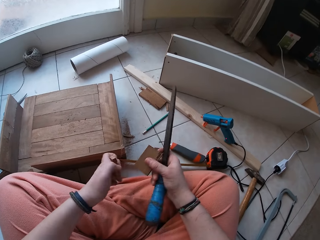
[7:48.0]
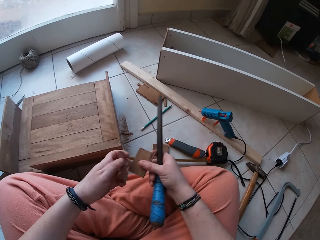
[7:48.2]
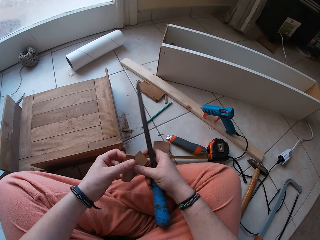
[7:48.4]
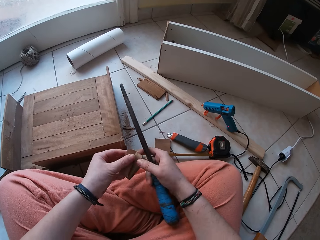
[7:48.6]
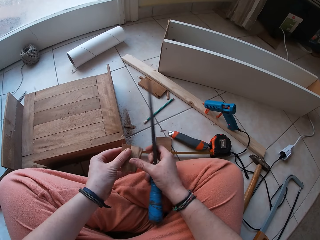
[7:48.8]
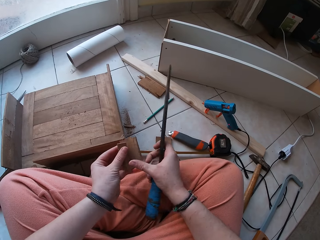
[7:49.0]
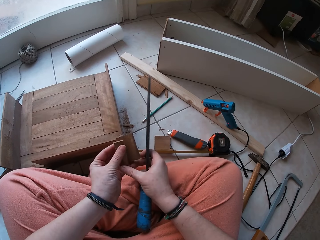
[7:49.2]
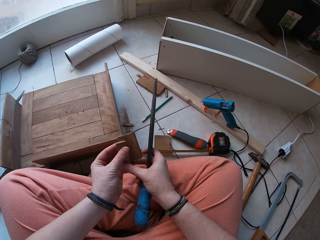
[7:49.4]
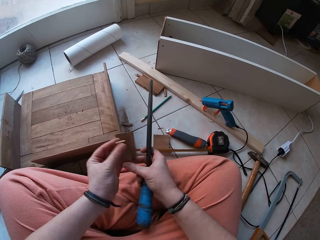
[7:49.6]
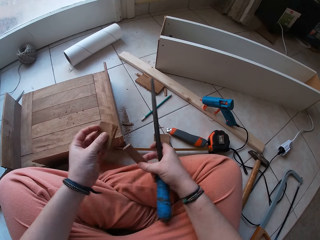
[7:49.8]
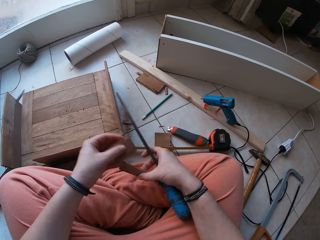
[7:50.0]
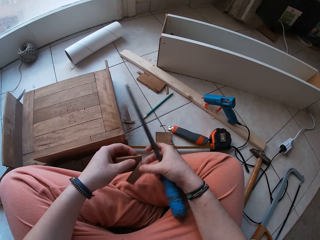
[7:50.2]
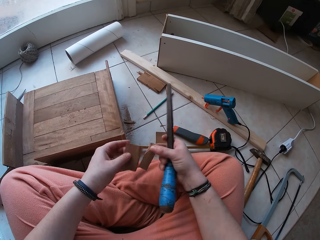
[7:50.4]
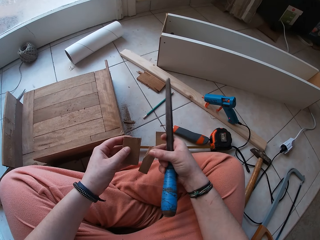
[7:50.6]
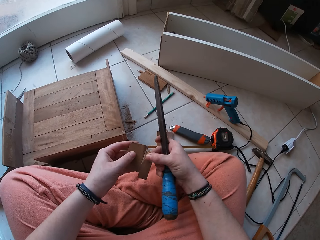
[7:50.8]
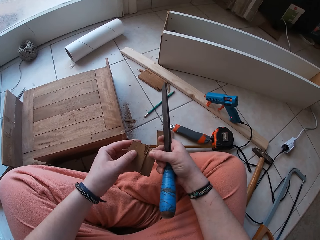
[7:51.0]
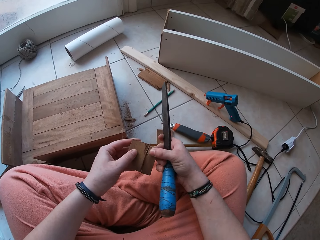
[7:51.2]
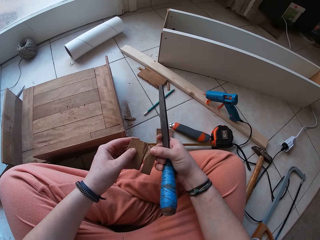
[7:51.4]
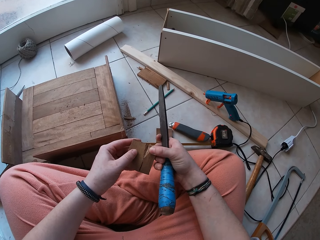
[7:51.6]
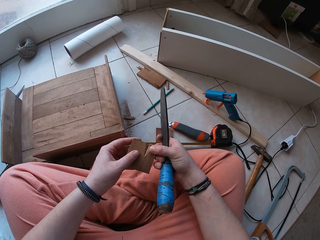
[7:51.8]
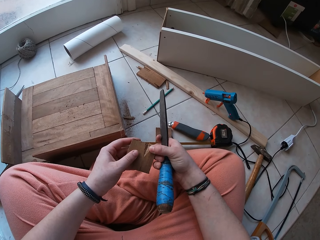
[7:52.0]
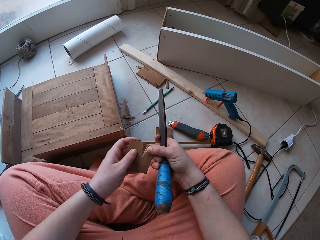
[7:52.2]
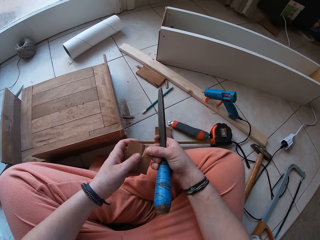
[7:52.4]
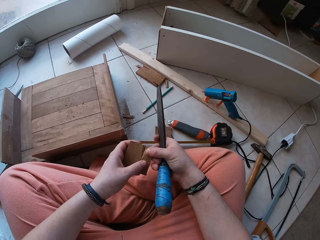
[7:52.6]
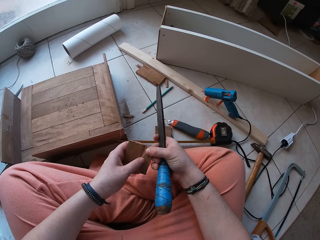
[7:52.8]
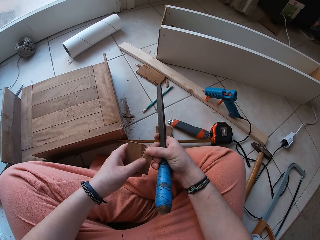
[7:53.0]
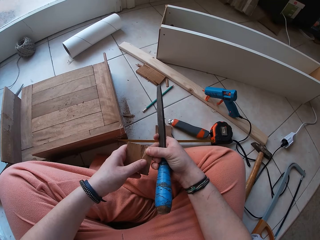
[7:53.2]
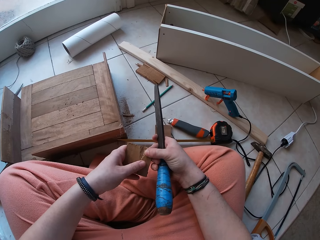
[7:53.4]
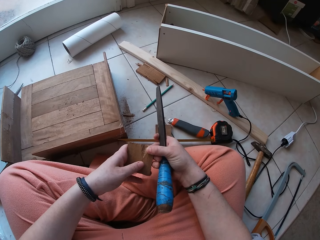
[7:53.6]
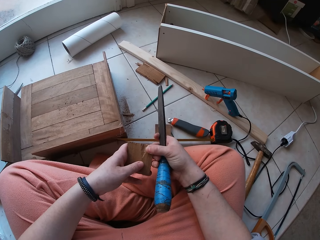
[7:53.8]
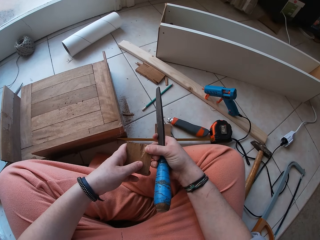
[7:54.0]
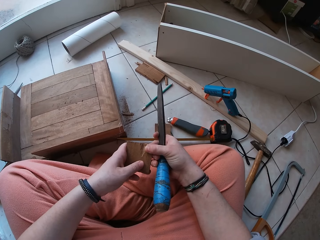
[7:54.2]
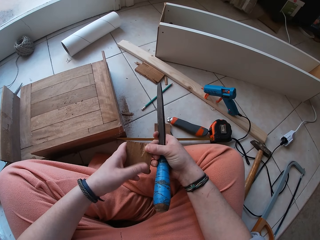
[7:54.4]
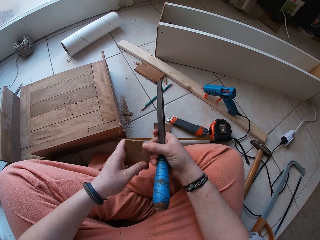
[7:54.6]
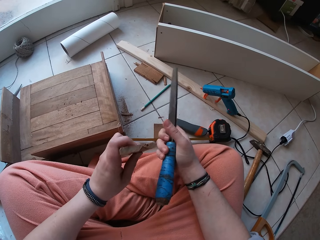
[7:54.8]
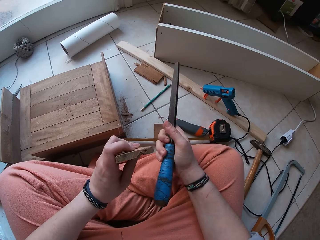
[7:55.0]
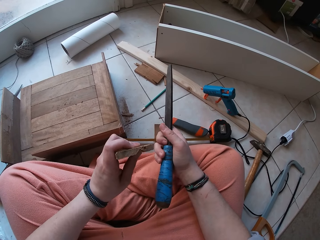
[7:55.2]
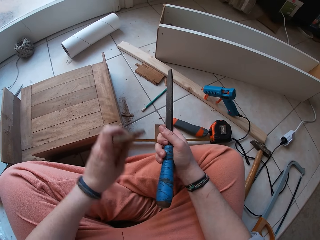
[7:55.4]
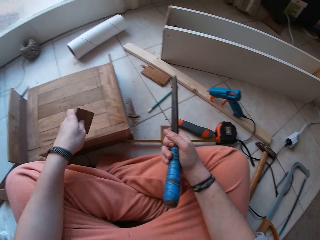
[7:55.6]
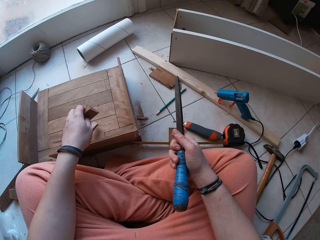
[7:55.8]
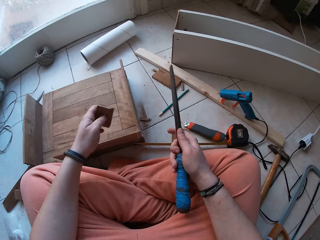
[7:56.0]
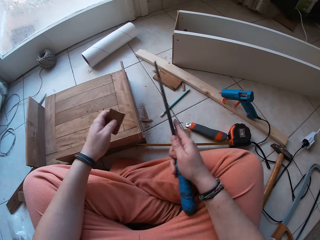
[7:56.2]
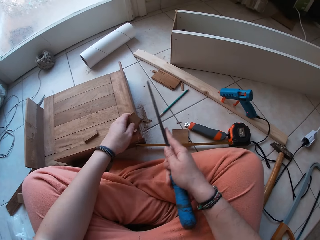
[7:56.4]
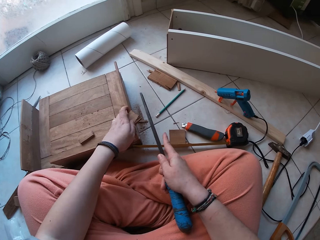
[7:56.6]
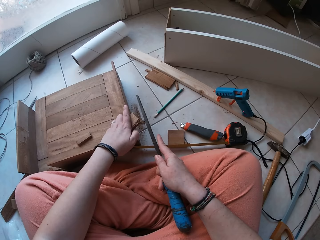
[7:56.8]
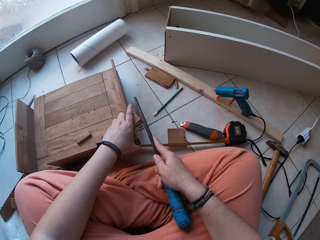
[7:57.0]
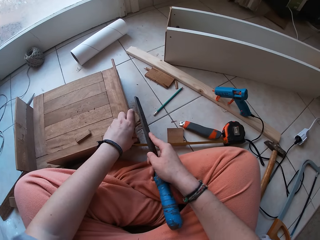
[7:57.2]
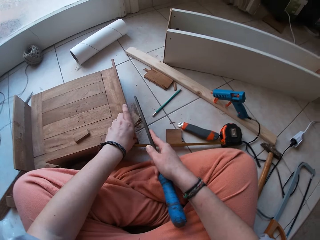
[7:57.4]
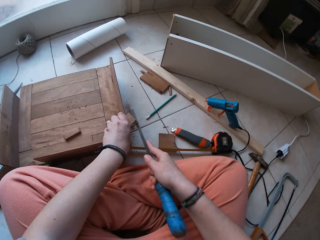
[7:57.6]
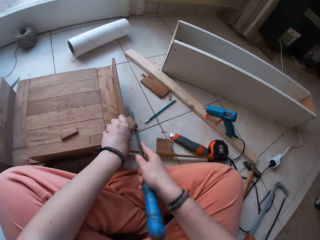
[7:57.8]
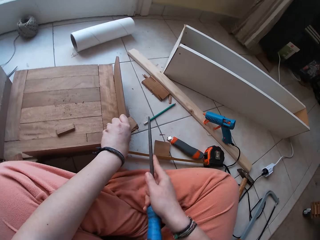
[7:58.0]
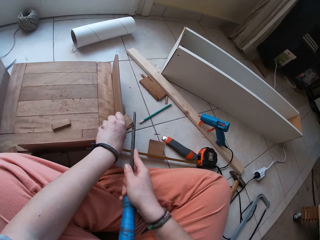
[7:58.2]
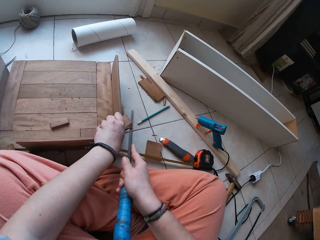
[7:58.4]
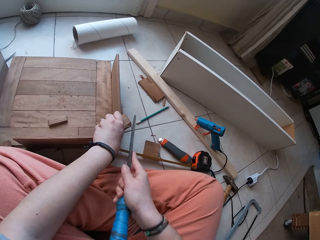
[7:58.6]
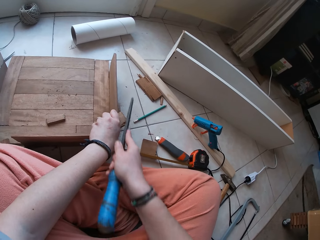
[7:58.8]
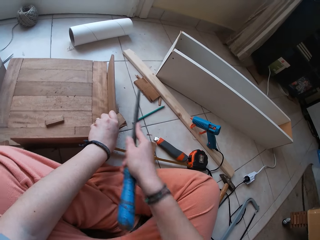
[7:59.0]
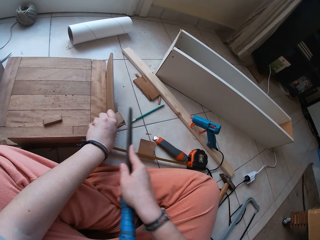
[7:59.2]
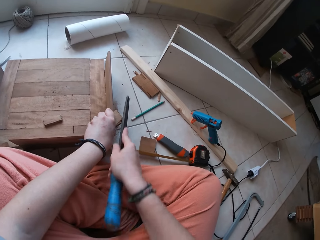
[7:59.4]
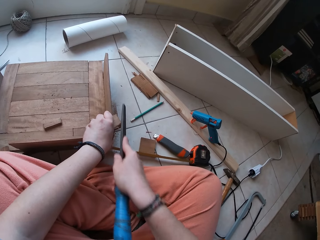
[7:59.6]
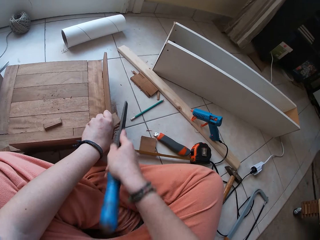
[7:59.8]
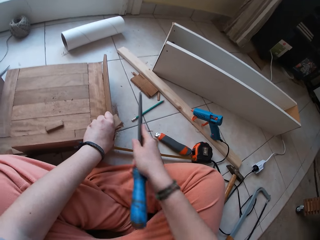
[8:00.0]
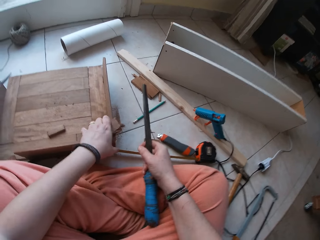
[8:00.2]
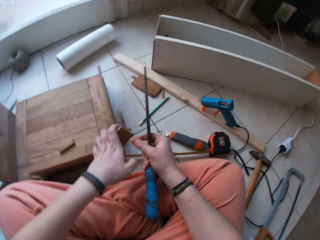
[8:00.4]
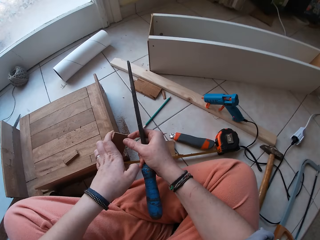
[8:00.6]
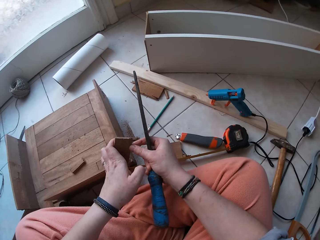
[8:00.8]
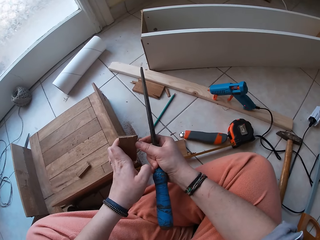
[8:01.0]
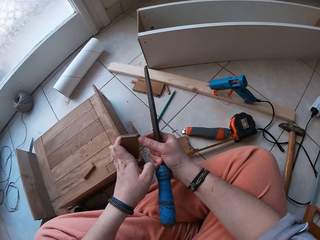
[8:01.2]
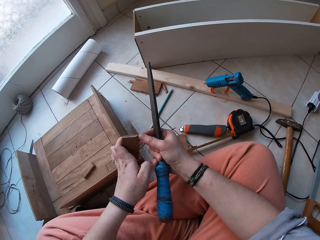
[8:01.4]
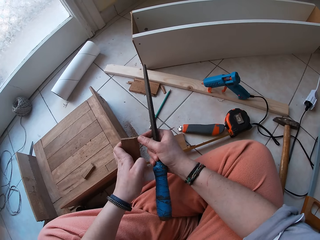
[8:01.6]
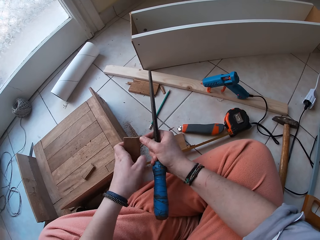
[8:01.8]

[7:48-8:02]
The camera wearer puts the wood together. They hold the wood. They compare the wood. They compare the wood again. They place both woods side by side with both hands. They move a finger along the wood. They turn the wood. They move the wood away. They drop the small wood on a bigger wood. They put the wood down. They put the file on the wood. They file the small wood with the wood smoother. They move the file away. They file the wood repeatedly. They move the file away. They lift the wood. They touch the wood. They break the wood.

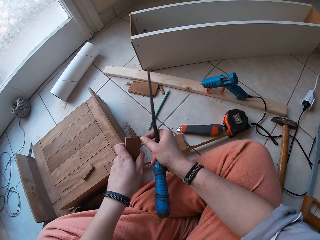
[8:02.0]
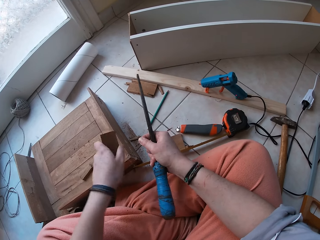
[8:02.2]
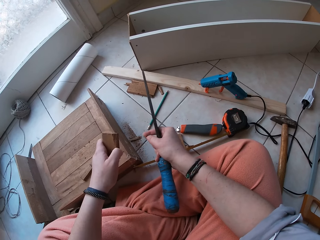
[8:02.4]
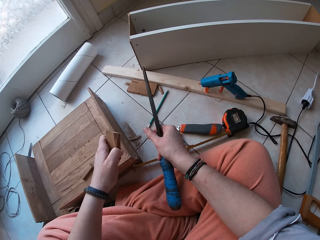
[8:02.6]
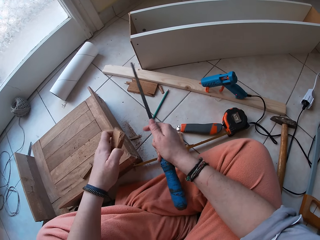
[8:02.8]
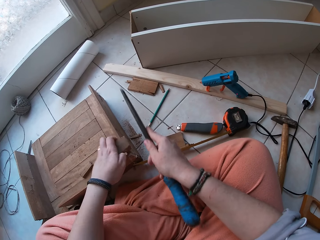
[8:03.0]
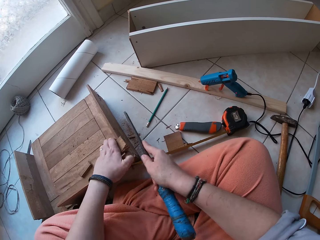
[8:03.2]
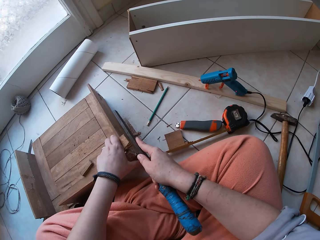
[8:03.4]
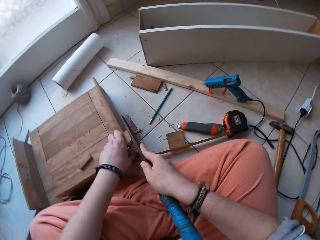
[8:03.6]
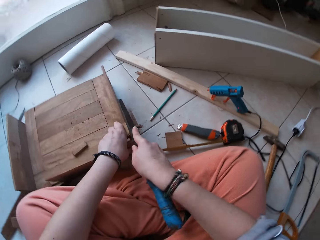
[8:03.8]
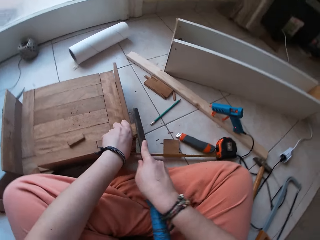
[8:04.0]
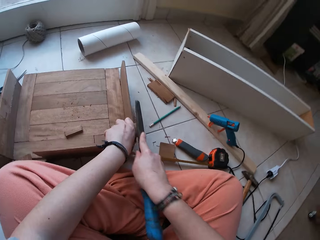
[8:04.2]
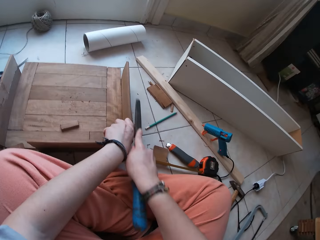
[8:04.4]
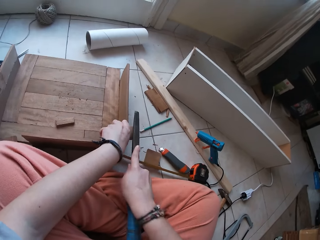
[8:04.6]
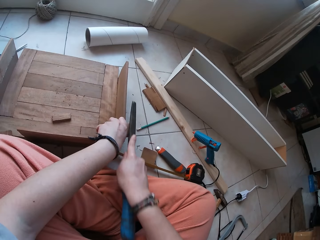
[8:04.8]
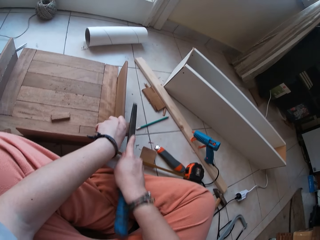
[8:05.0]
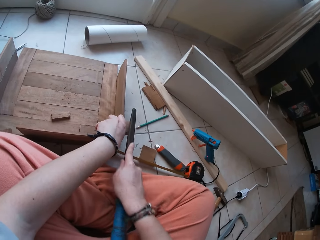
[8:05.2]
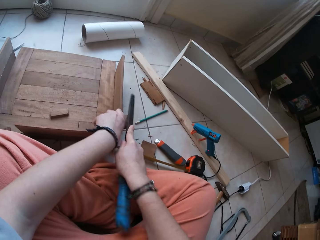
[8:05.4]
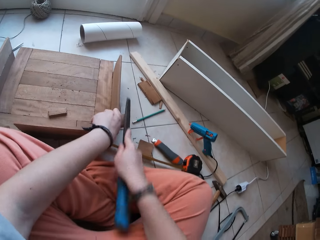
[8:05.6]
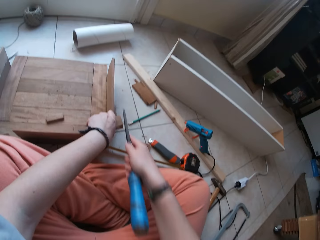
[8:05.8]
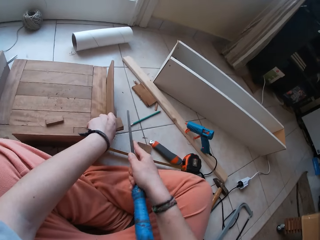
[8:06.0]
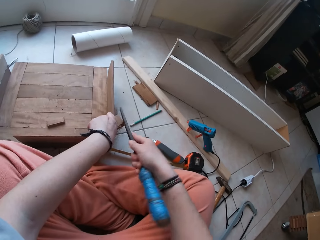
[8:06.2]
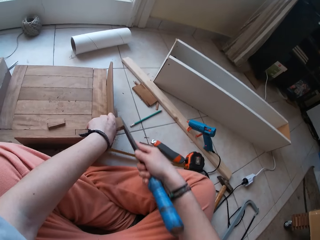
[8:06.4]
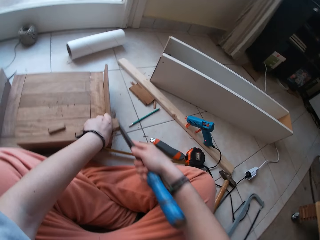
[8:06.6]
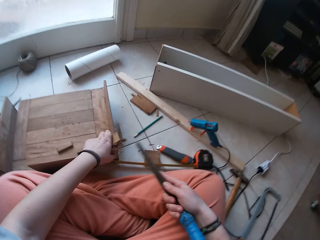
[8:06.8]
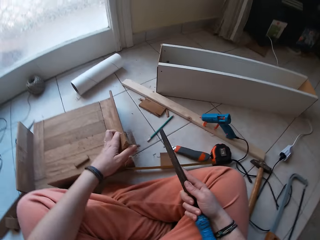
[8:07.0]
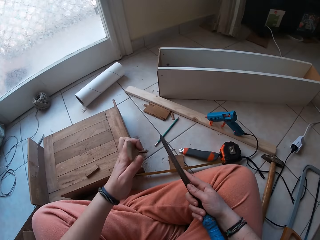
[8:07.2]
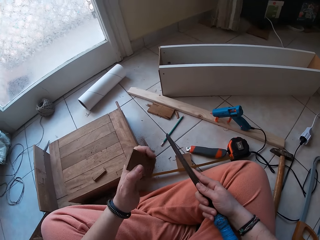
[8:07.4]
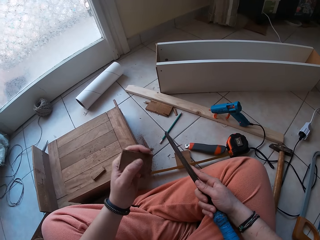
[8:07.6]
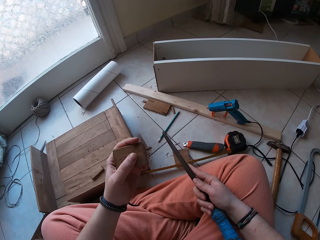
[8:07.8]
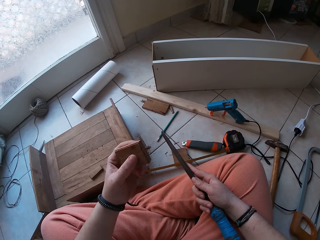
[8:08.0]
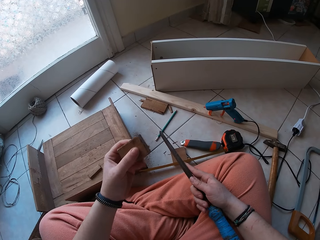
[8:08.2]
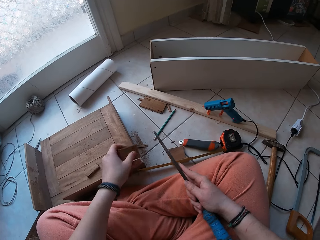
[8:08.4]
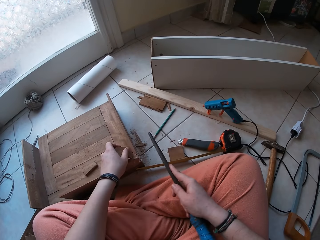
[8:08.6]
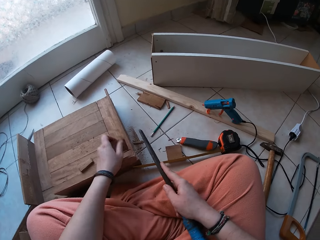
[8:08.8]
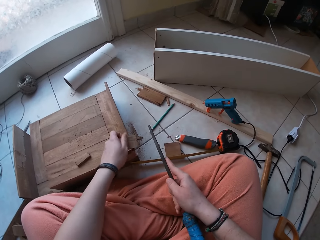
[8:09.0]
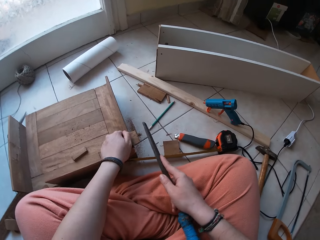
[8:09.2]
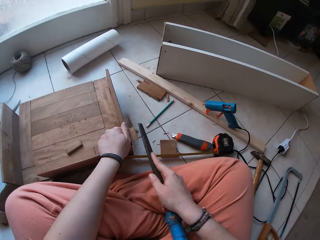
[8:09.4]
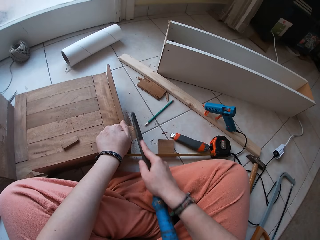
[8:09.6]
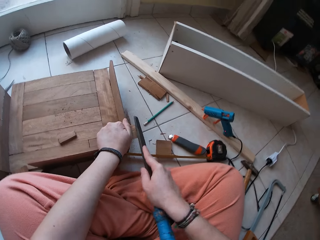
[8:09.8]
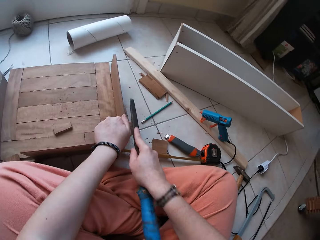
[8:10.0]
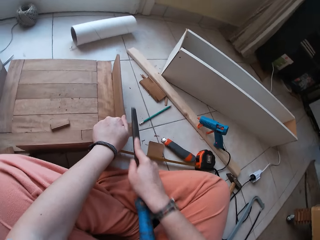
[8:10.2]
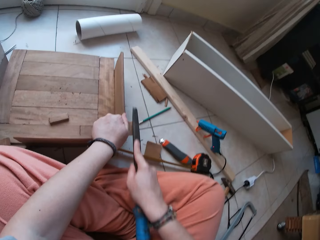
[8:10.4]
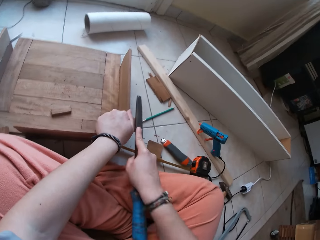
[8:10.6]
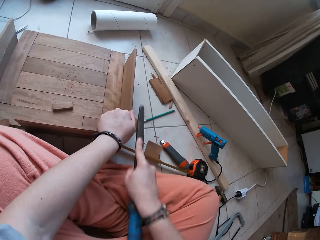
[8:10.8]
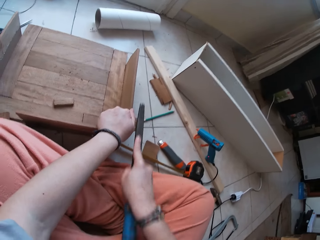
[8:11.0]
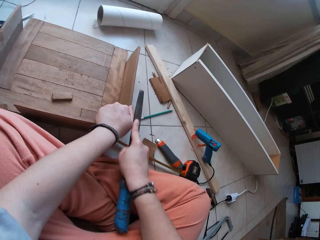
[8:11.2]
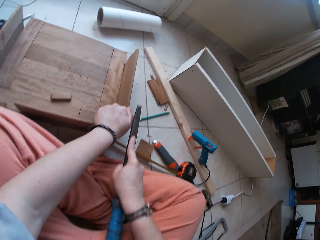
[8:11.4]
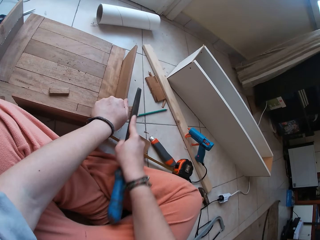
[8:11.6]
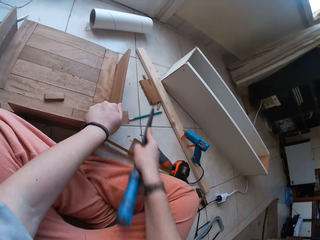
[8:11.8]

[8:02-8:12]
The camera wearer drops part of the wood. They put the wood down. They file the wood. They move the file away. They file the wood. They move the file away. They lift the wood. They turn the wood. They place the wood down. They place the wood down again. They file the wood.
